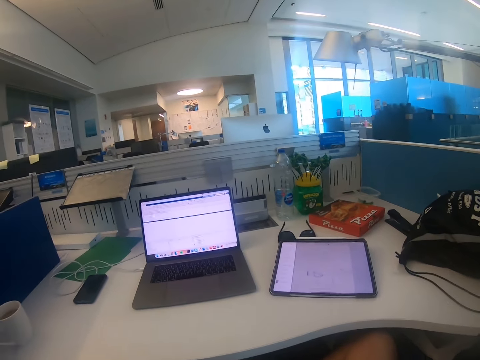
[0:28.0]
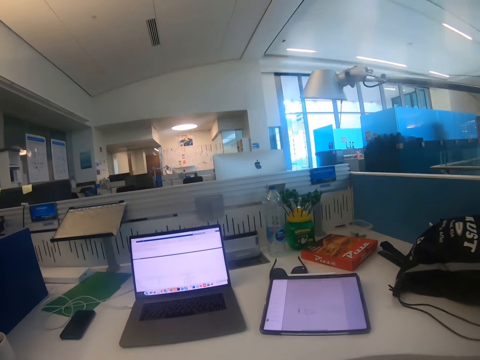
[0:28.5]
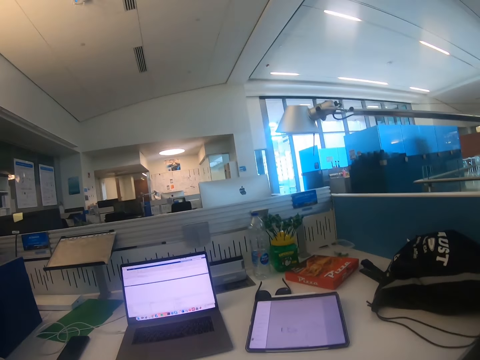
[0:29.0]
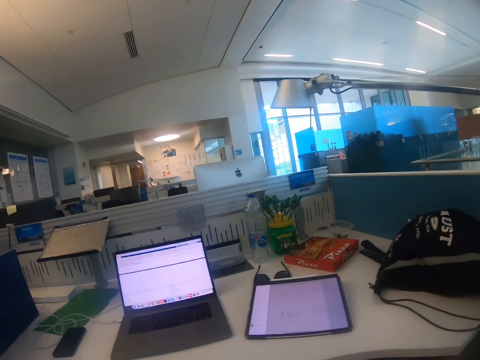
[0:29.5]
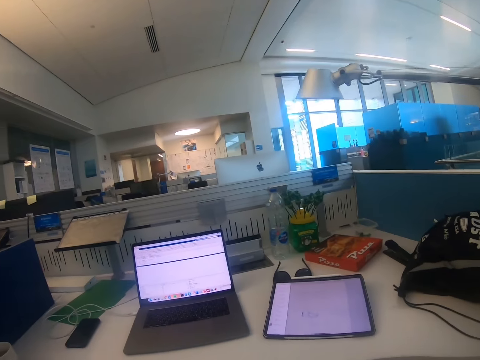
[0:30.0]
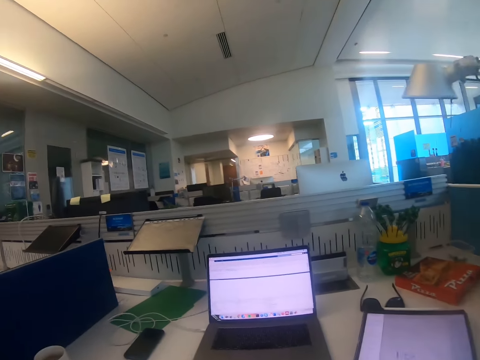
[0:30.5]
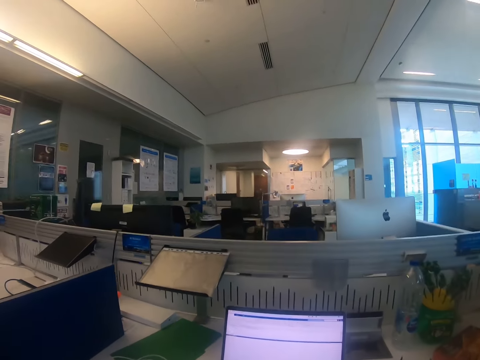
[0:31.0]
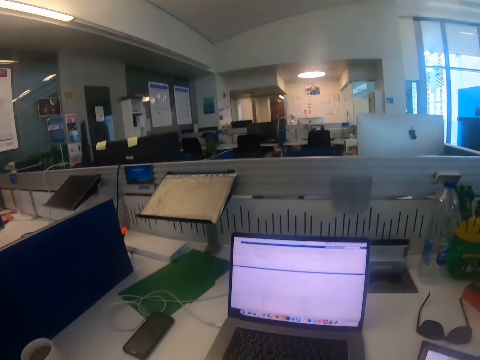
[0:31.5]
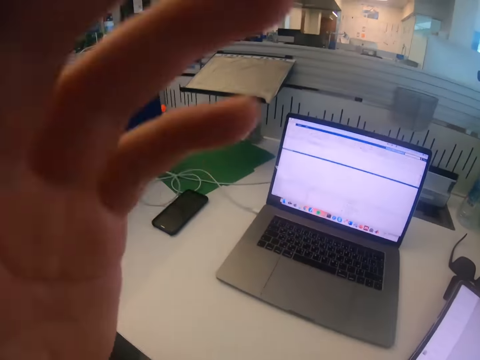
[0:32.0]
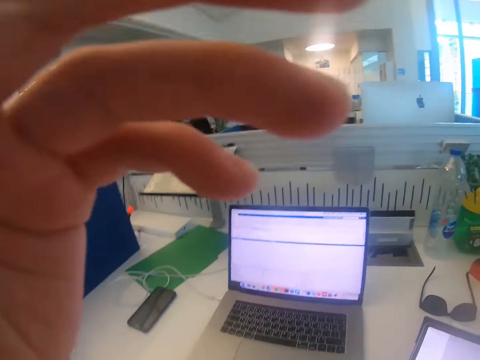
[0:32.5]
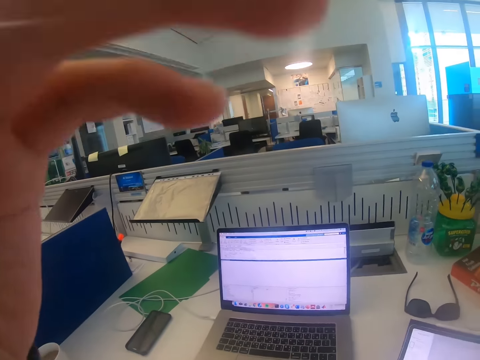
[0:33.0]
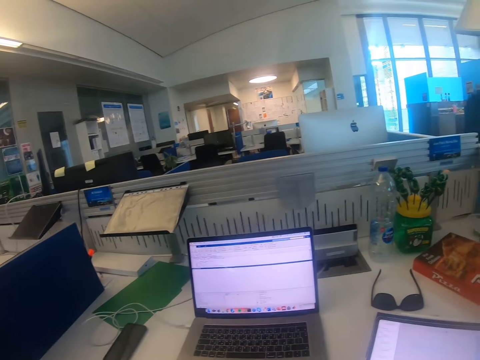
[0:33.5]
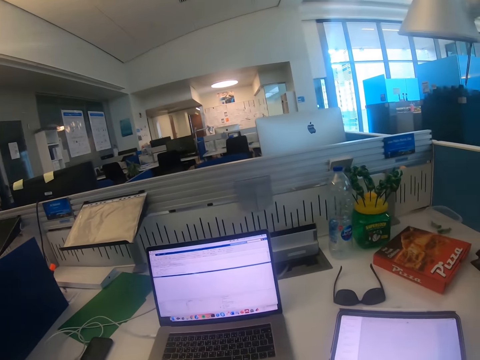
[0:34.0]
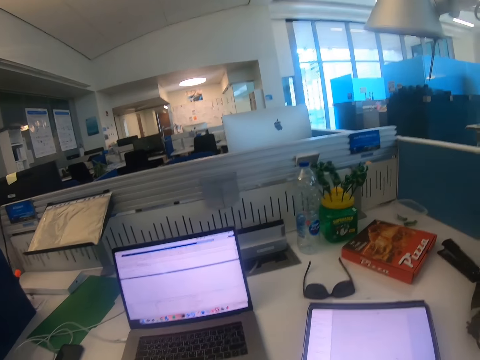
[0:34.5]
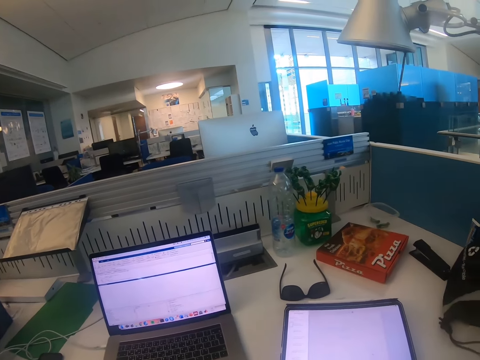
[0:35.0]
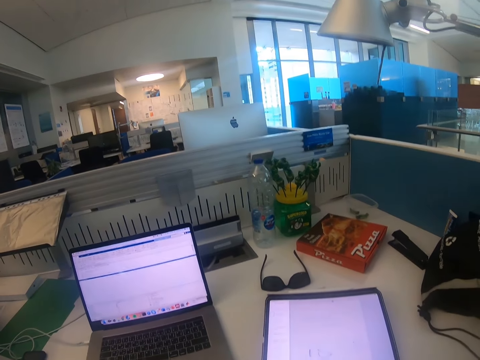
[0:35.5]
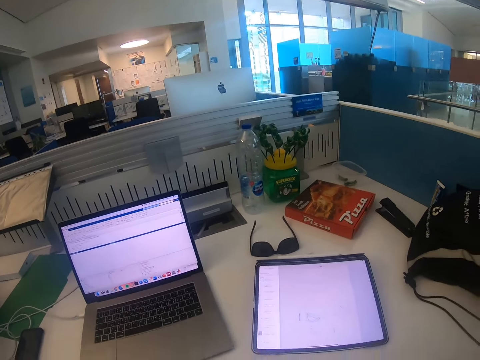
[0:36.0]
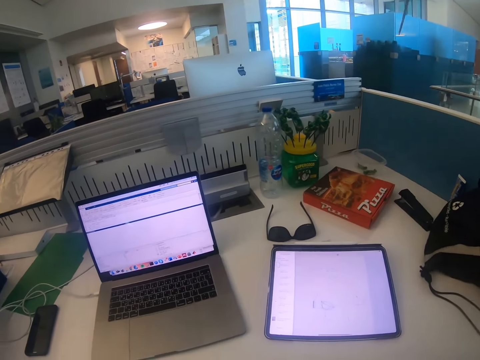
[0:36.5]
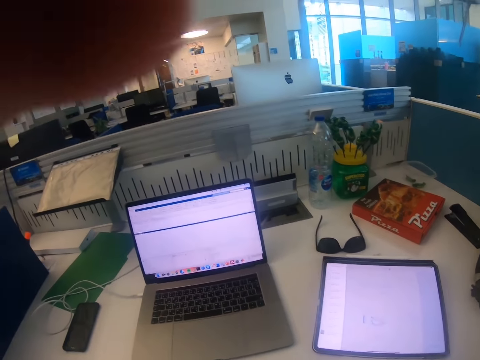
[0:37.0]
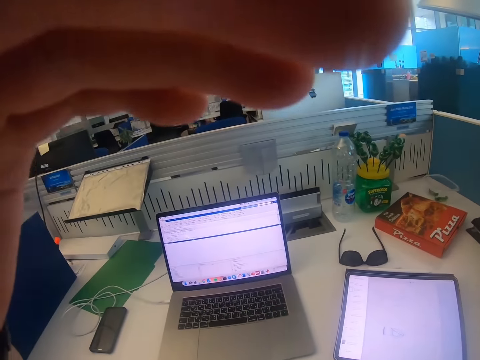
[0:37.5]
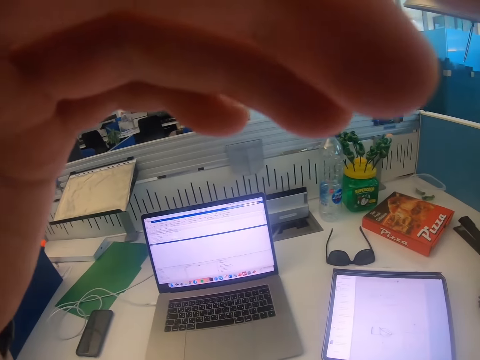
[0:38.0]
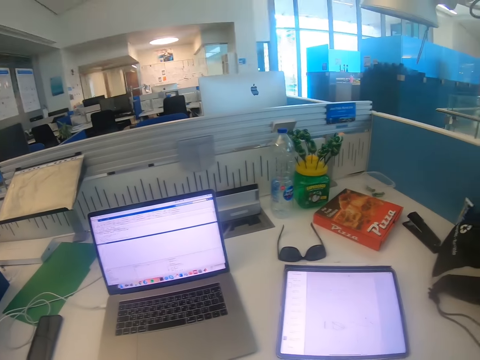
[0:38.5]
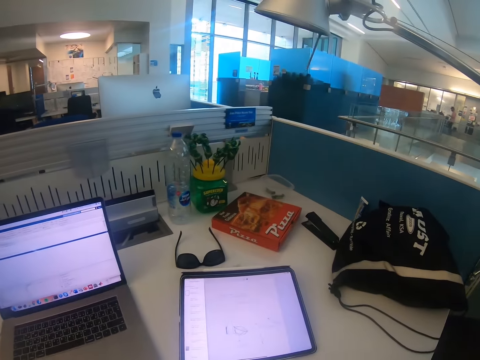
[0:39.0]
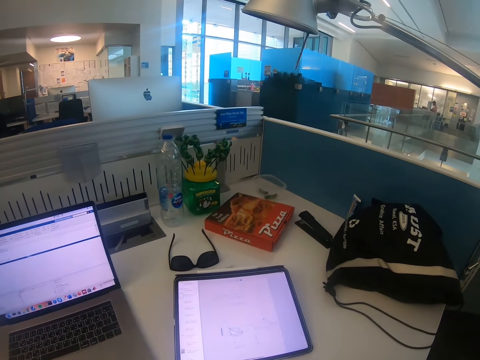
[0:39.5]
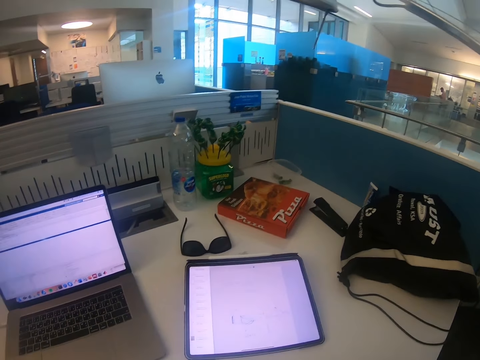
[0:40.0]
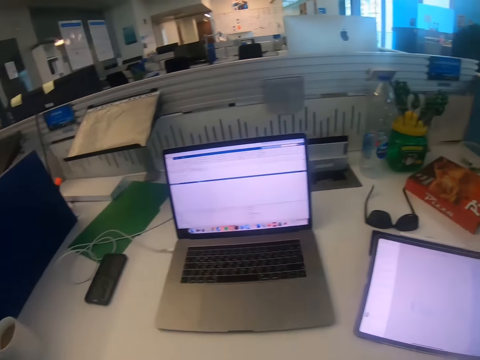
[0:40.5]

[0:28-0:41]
The camera wearer moves on the chair. They adjust the camera. They look at the iPad. They adjust the camera.

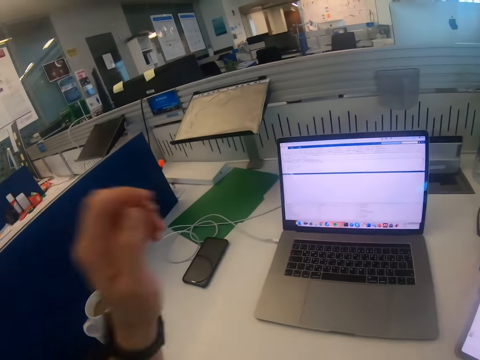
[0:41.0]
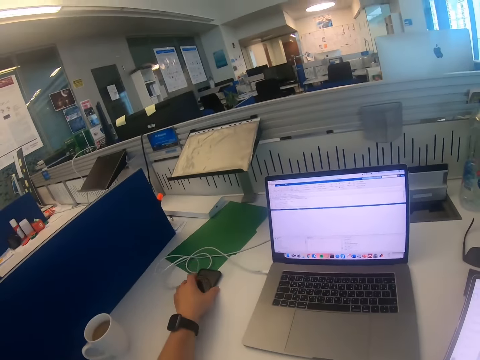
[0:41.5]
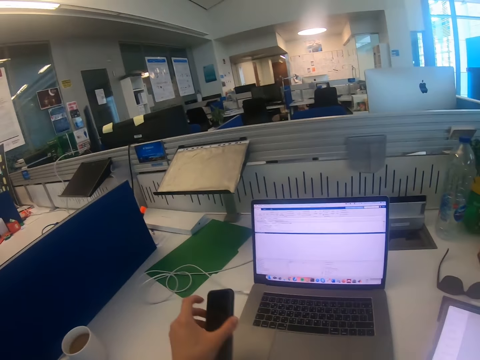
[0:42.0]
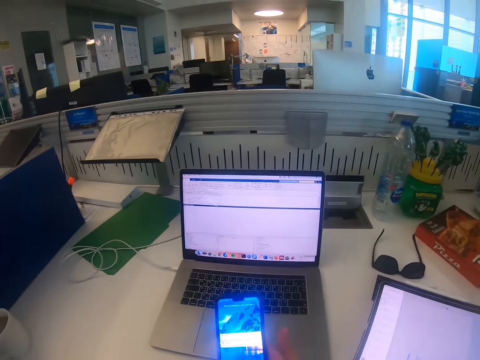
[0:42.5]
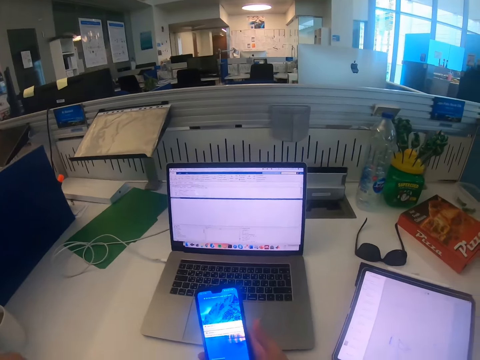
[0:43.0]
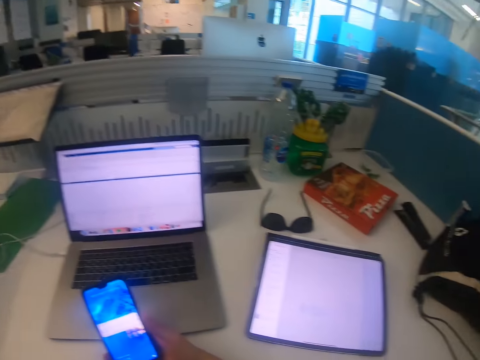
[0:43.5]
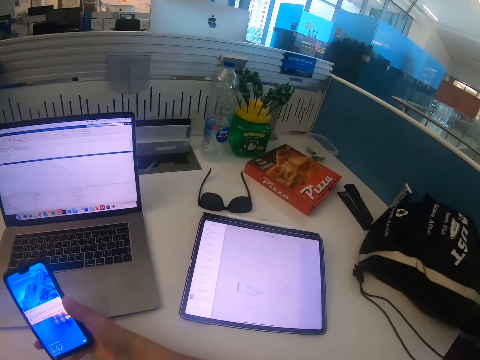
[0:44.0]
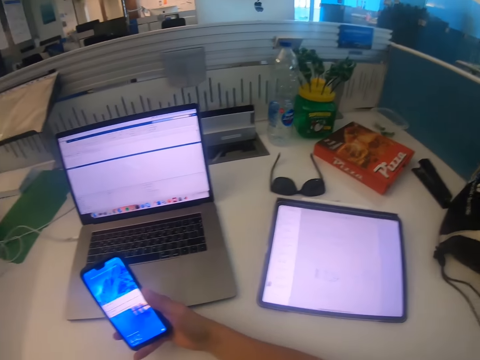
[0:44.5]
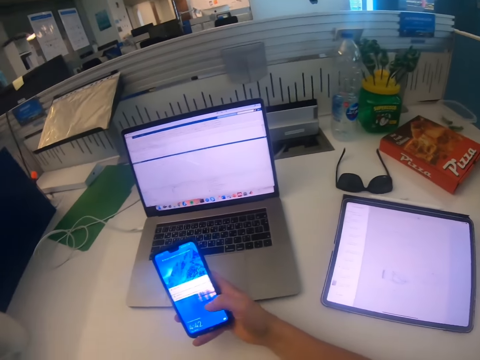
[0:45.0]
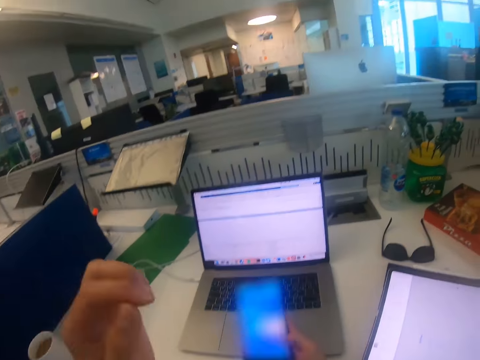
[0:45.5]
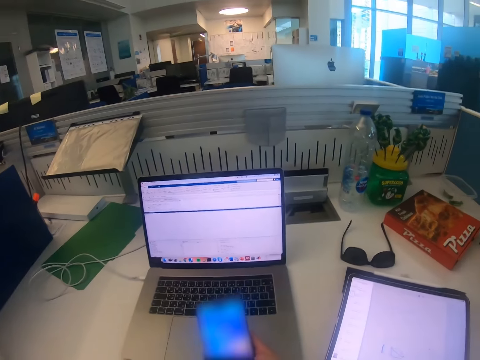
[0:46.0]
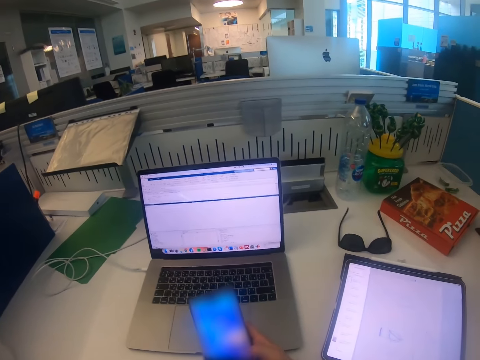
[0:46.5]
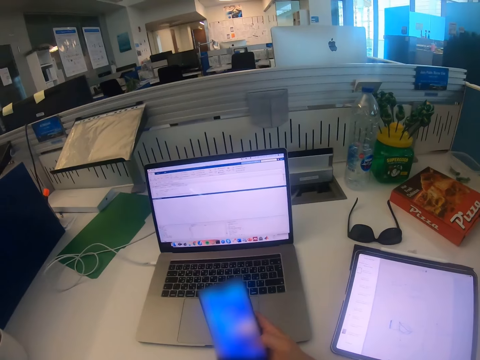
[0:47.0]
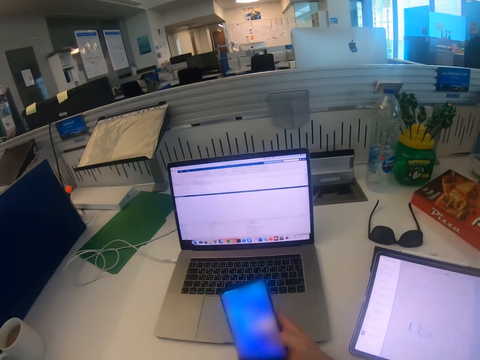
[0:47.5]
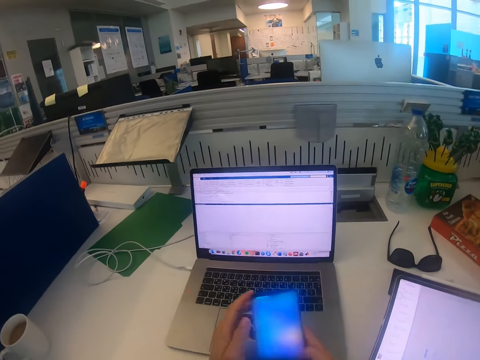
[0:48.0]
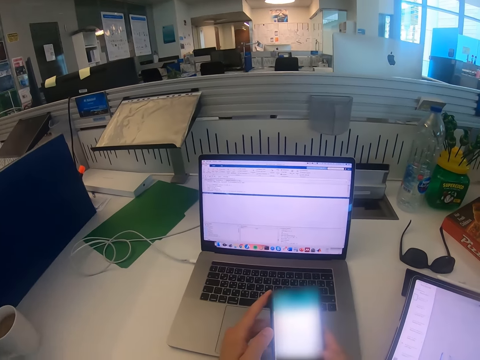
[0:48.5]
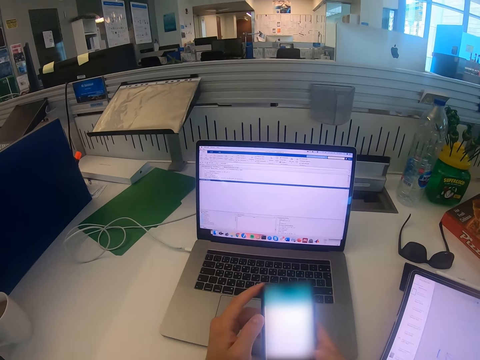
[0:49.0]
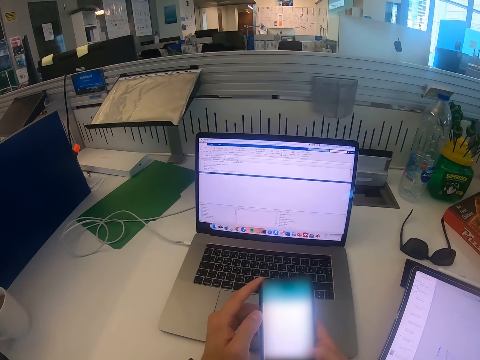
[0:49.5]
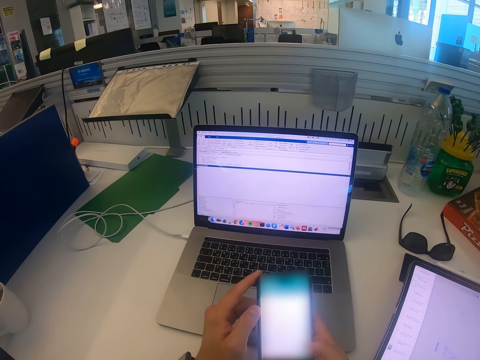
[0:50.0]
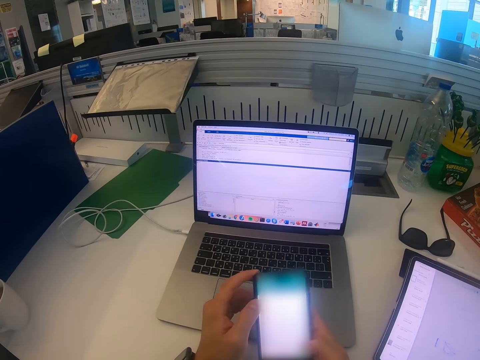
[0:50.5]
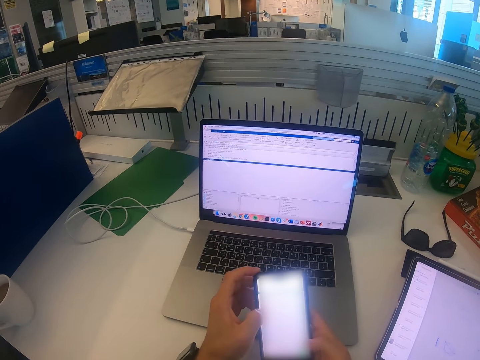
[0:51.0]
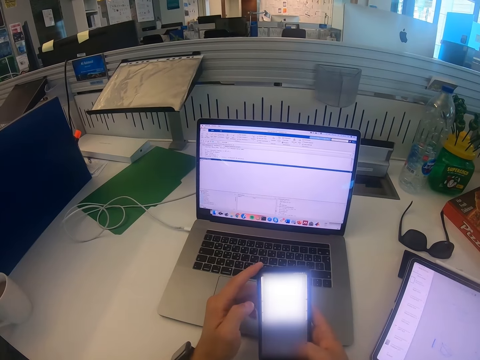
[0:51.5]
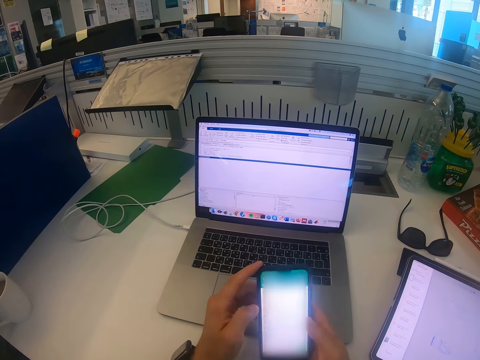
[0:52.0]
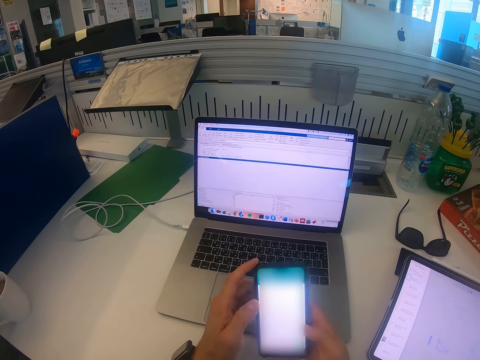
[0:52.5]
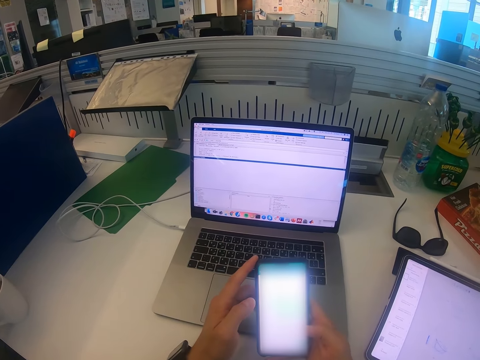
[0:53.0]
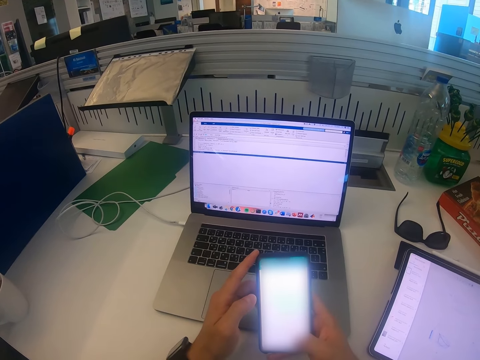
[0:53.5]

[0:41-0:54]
The camera wearer takes a phone. They browse the phone. They move the left hand. They operate the phone.
